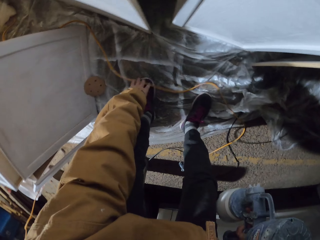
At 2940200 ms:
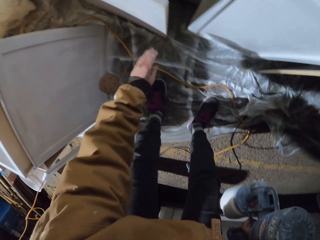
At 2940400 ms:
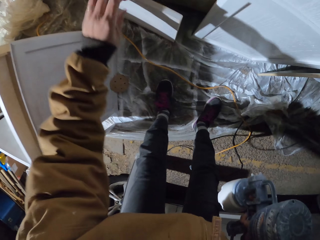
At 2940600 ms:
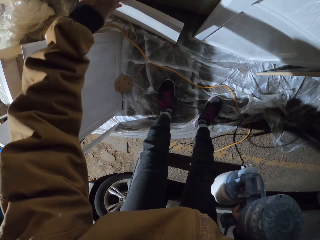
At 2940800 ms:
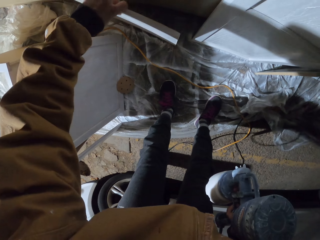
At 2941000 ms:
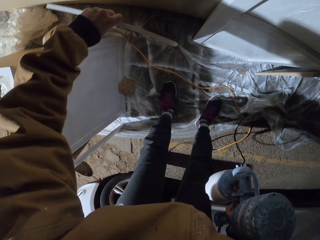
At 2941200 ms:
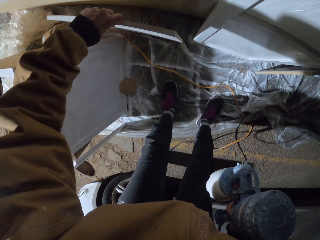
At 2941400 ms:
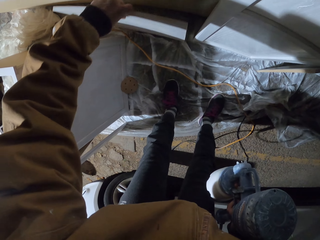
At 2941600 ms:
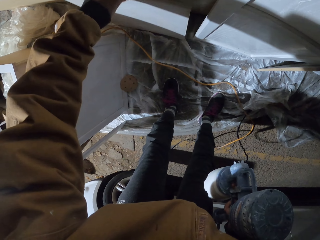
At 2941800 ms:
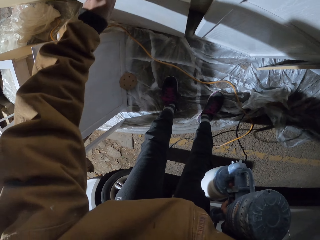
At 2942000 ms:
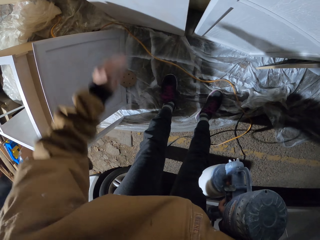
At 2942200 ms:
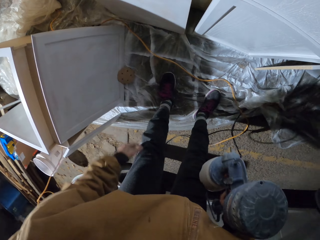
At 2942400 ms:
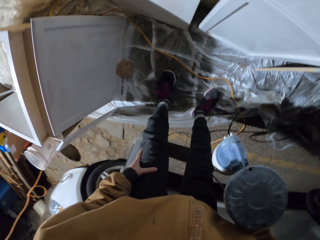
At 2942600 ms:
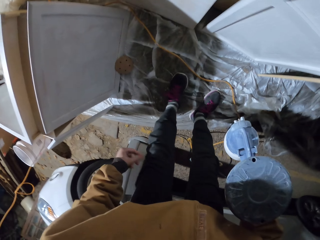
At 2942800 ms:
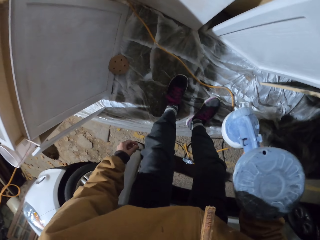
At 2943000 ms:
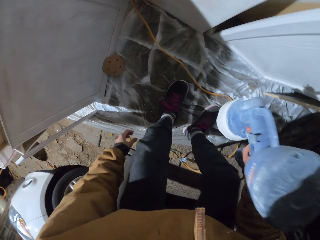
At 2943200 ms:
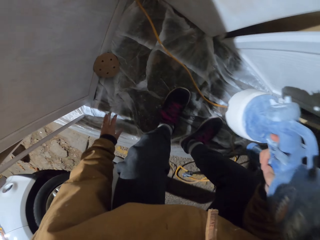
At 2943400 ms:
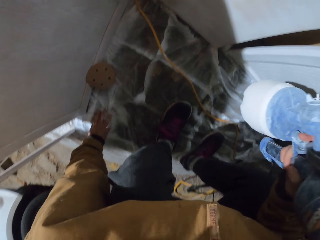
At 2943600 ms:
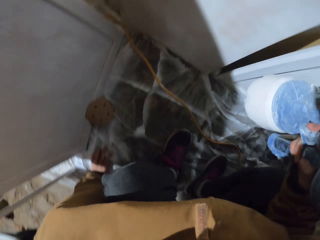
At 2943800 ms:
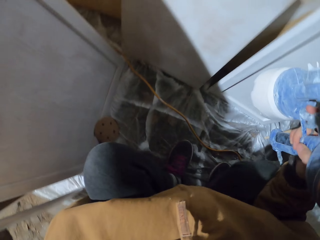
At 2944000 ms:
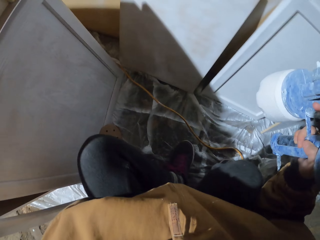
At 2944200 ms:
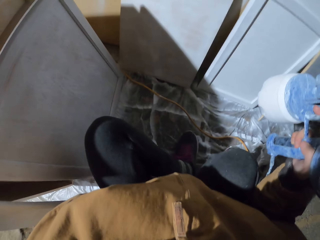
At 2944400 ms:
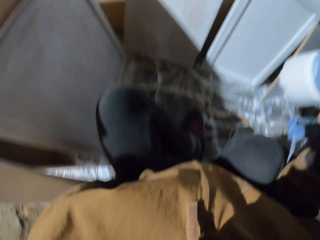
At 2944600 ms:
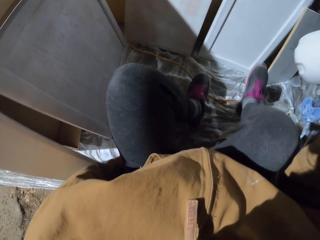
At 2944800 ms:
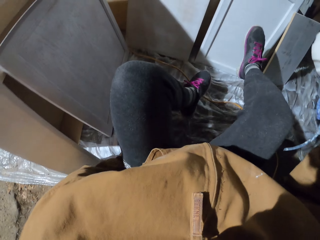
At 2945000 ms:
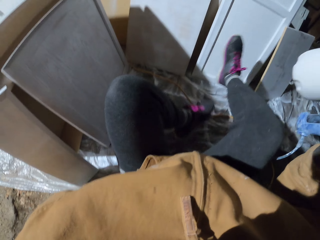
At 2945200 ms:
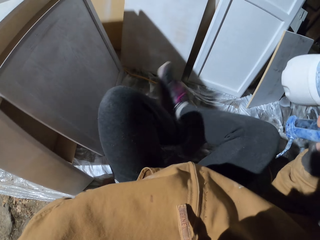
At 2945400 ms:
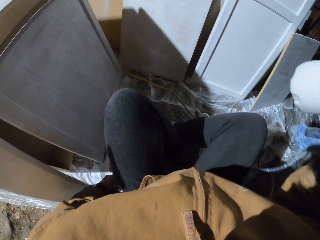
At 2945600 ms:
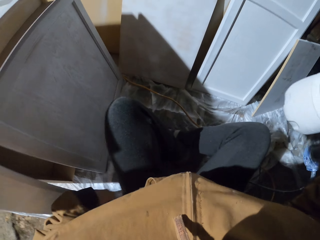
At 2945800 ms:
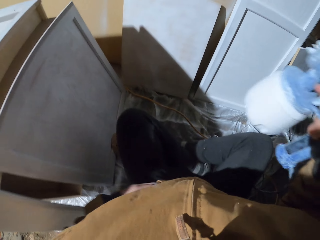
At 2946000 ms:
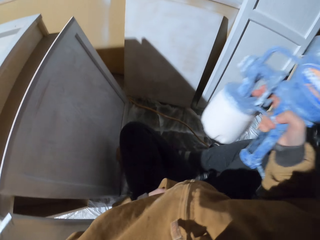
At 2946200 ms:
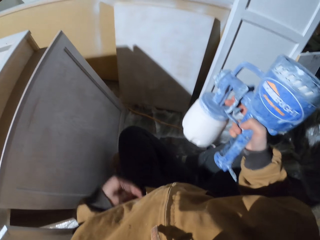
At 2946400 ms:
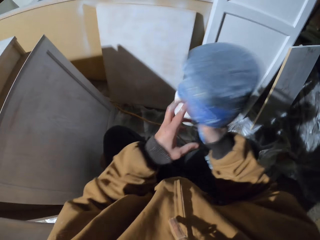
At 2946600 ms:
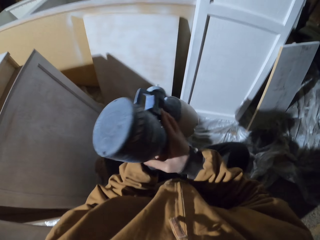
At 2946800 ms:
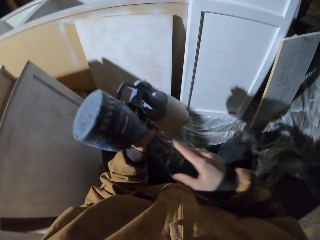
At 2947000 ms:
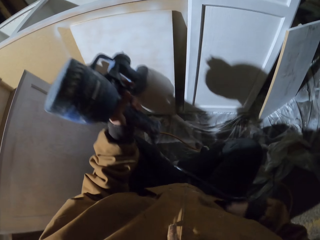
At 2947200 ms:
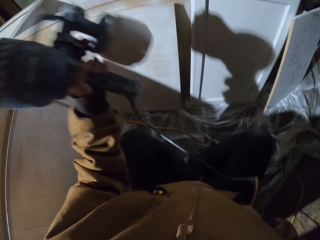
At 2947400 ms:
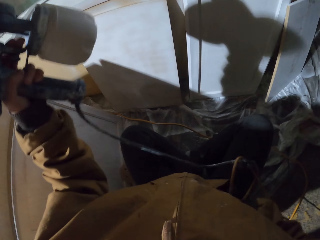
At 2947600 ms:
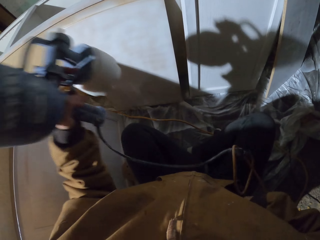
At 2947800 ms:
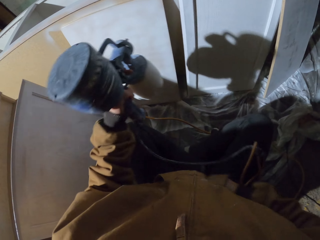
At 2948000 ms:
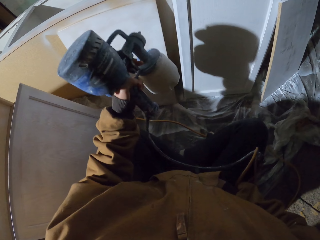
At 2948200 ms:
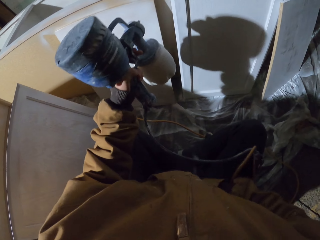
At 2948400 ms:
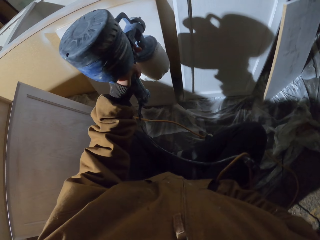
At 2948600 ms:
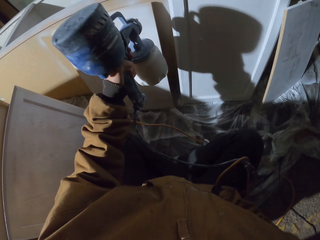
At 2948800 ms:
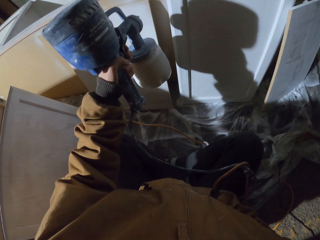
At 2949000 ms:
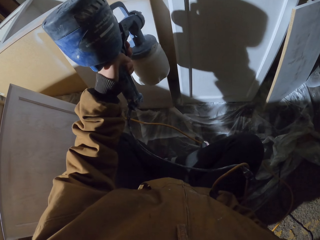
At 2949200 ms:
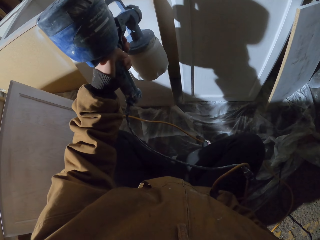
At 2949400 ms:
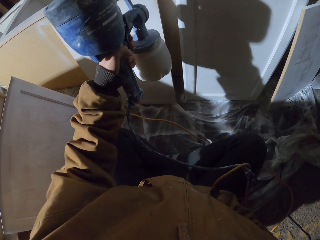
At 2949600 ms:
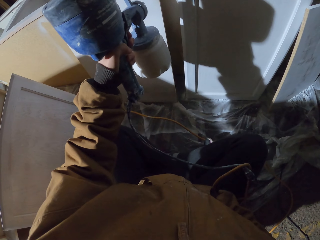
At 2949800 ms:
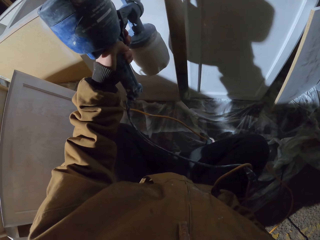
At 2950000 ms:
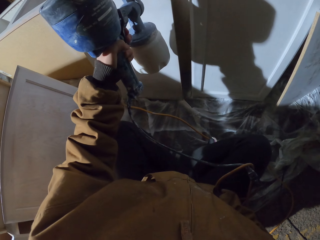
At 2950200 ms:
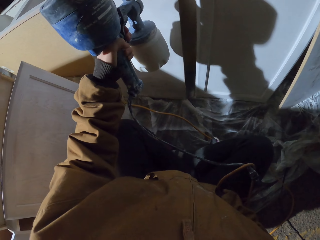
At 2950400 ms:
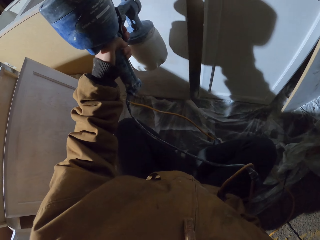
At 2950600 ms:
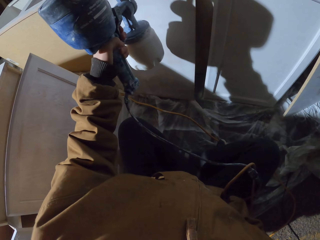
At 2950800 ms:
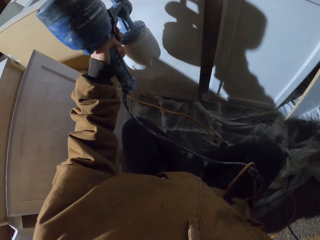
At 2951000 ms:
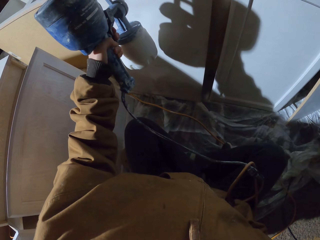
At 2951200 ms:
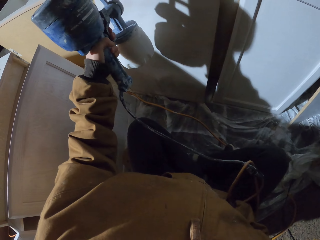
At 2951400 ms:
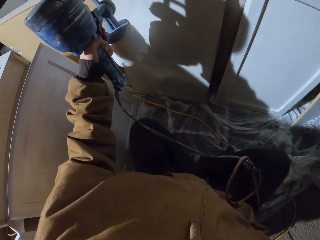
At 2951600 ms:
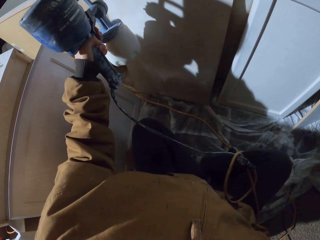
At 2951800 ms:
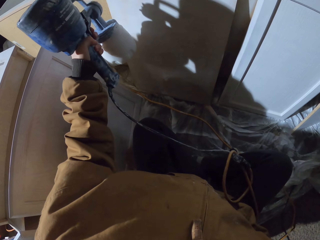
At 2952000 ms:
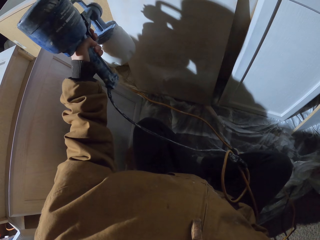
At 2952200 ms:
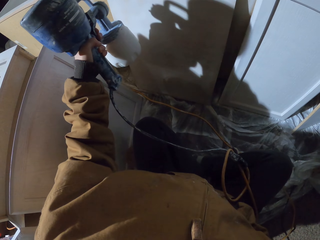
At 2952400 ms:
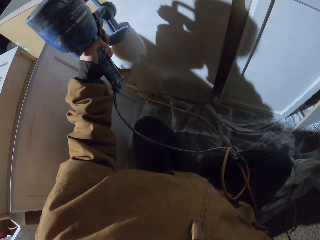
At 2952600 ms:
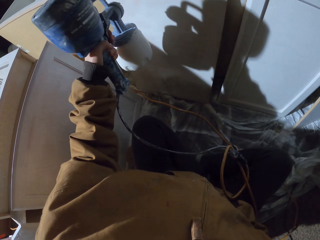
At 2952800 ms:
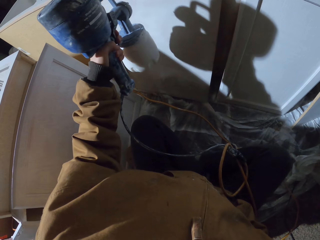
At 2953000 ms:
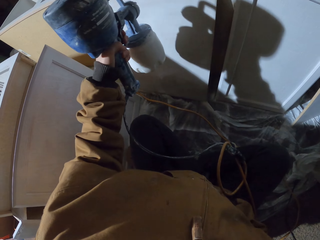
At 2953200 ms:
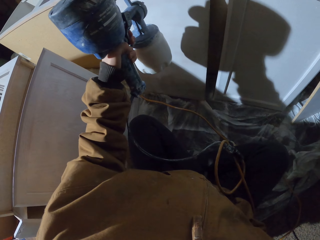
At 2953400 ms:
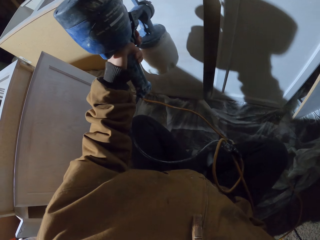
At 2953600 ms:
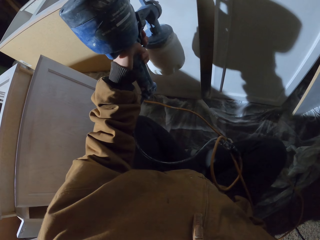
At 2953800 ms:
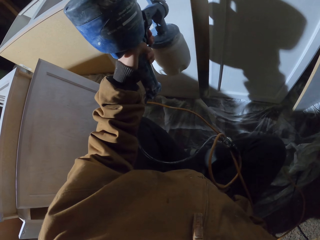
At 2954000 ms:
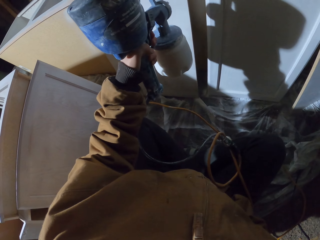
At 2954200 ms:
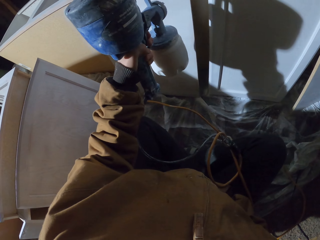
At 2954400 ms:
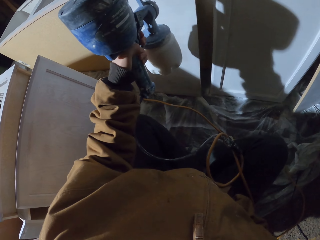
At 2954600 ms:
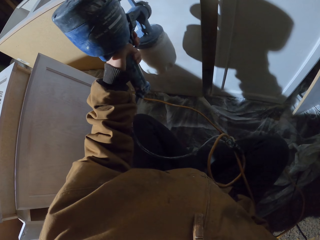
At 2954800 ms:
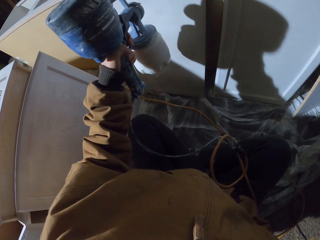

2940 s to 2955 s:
The camera wearer adjusts the position of the wire. They pick up the spray gun cable. They bend down. They touch the canvas board. They hold the wood. They sit on the floor. They fold their legs. They hold the spray gun. They spray the canvas board with paint.

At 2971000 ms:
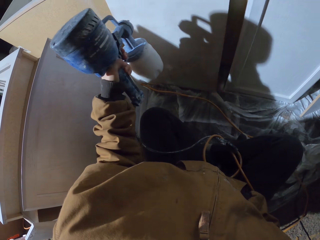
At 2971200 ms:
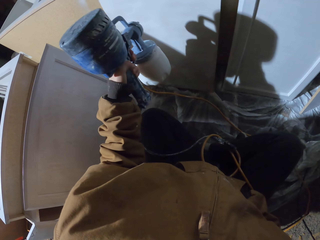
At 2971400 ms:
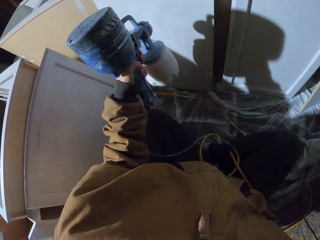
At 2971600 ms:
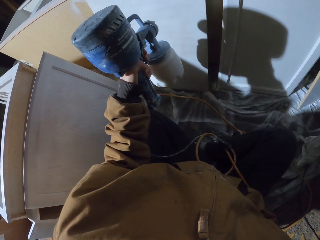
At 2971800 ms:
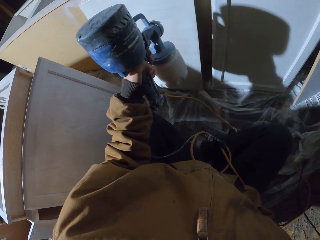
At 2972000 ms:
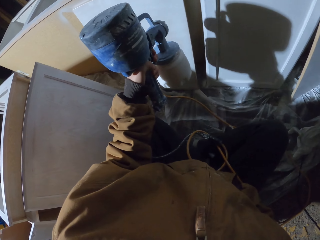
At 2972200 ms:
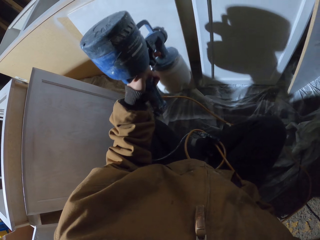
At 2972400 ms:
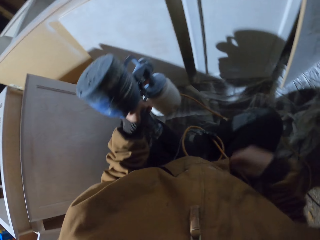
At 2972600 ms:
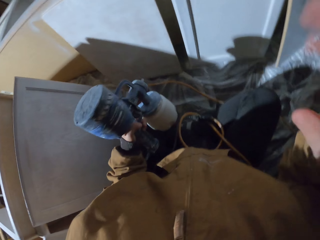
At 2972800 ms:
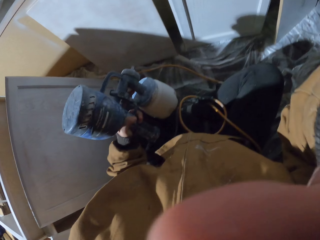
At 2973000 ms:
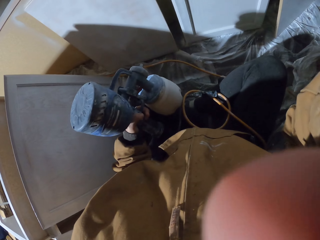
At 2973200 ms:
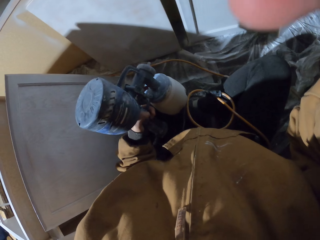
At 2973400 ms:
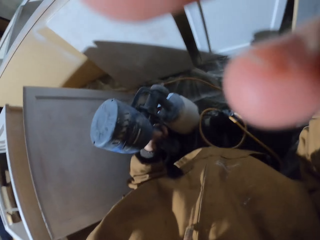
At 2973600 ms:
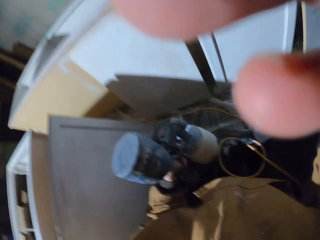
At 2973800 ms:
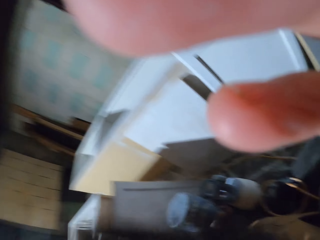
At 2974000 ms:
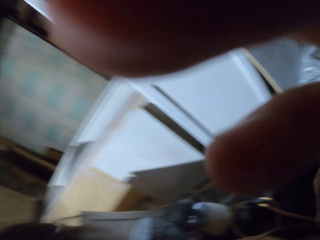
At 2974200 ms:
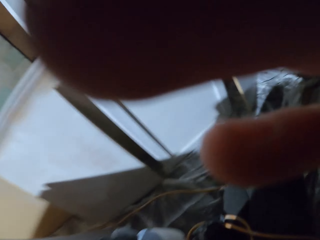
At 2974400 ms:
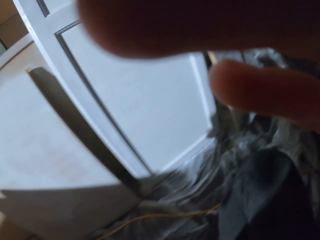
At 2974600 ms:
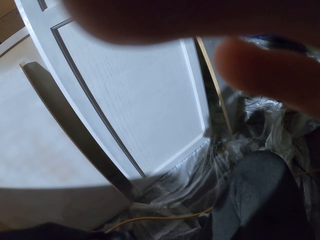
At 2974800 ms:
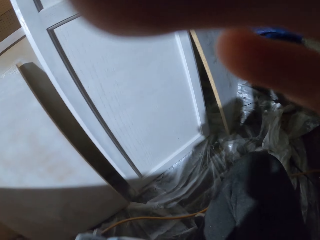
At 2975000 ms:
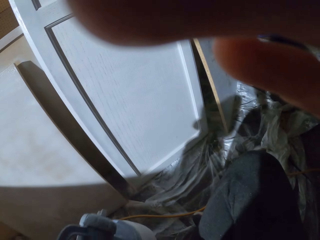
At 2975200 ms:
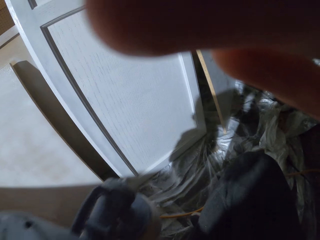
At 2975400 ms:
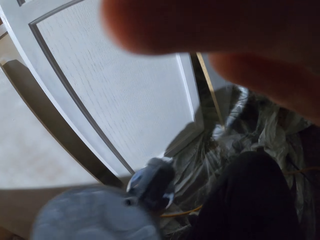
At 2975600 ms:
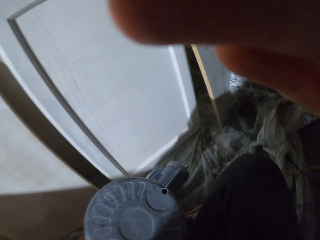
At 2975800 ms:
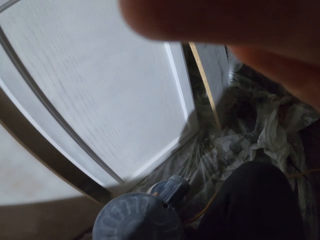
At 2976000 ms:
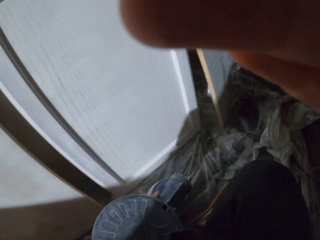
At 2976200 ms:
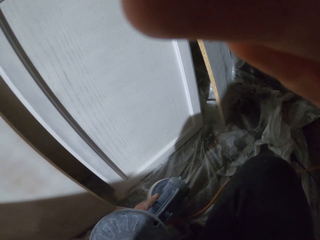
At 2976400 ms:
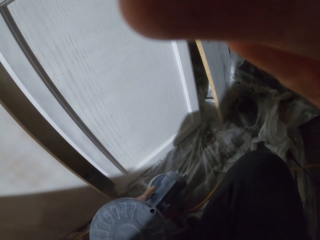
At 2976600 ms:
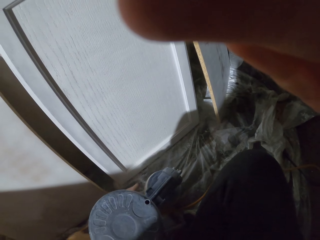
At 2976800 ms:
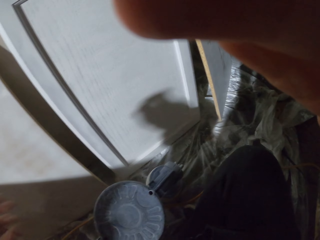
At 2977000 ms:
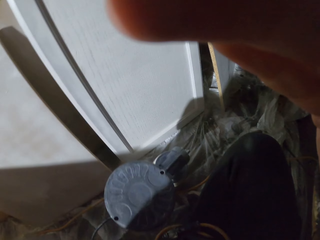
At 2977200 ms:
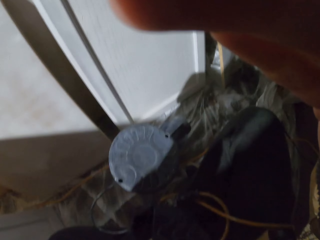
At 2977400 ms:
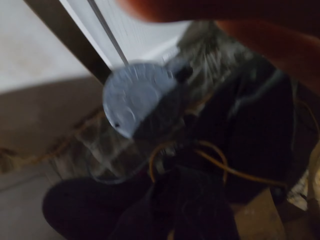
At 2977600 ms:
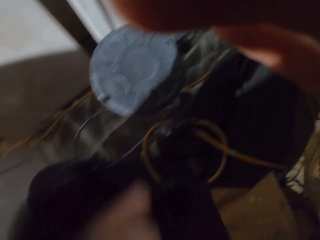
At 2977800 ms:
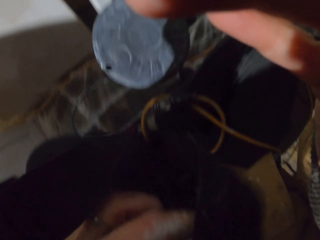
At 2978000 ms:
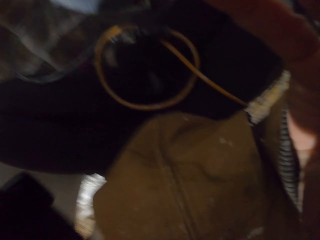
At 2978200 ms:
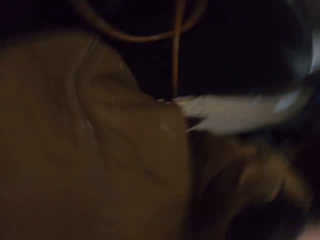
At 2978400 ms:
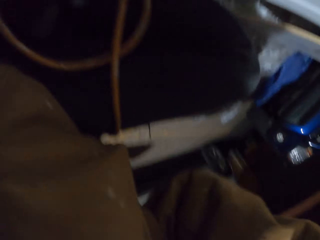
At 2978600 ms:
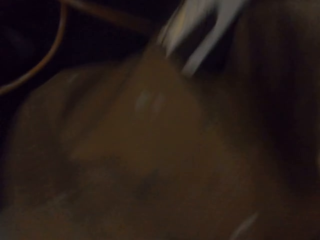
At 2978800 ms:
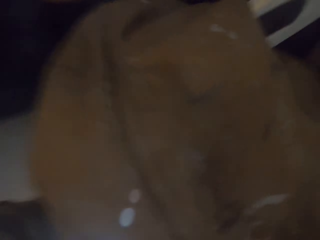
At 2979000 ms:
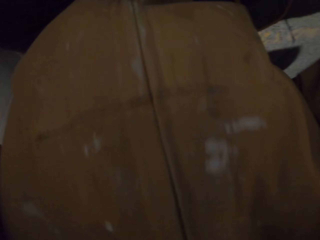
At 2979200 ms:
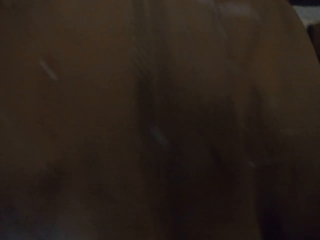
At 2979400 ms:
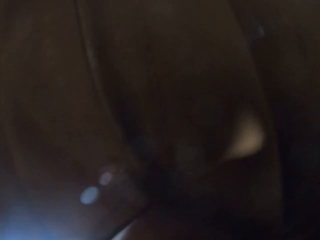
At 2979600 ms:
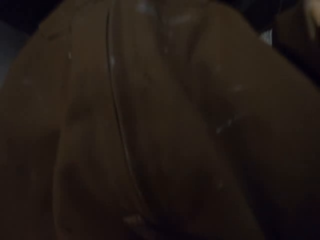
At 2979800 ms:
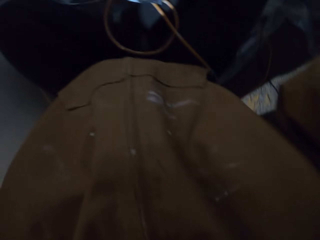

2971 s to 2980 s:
The camera wearer holds the spray gun and adjusts the head camera. They adjust the camera again and place the spray gun down.
